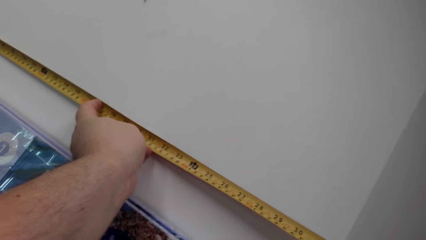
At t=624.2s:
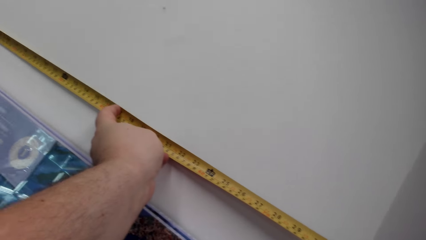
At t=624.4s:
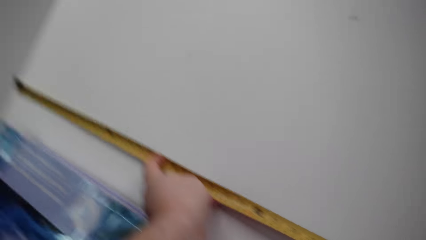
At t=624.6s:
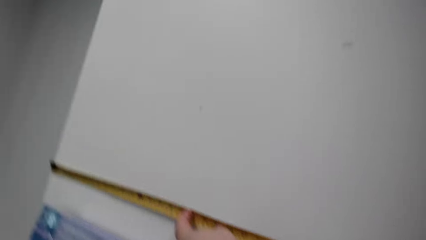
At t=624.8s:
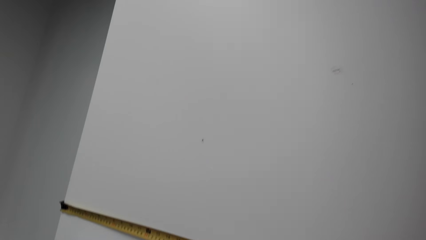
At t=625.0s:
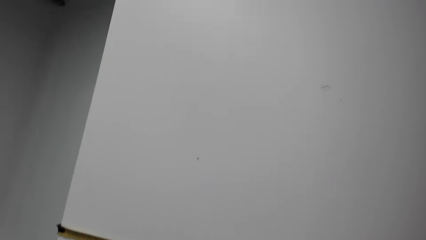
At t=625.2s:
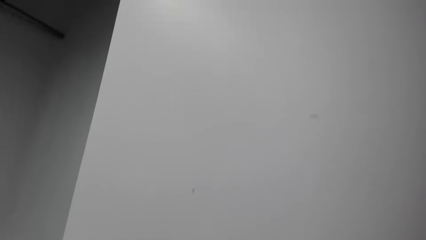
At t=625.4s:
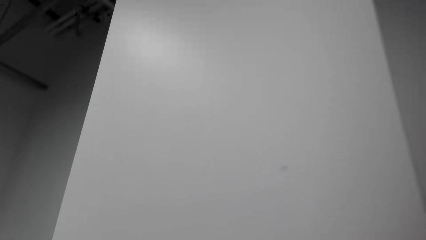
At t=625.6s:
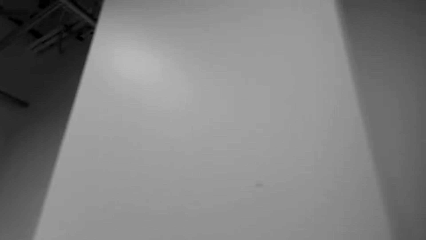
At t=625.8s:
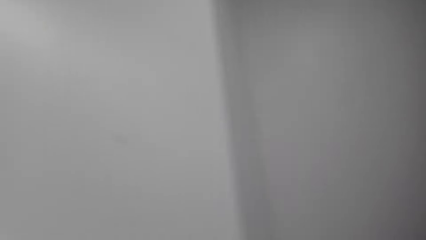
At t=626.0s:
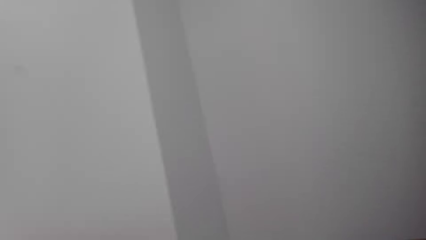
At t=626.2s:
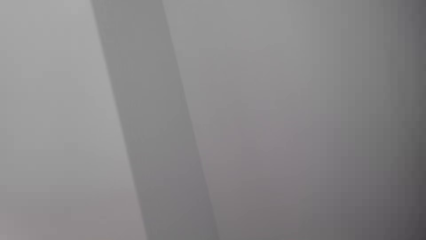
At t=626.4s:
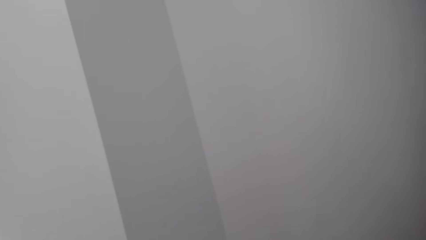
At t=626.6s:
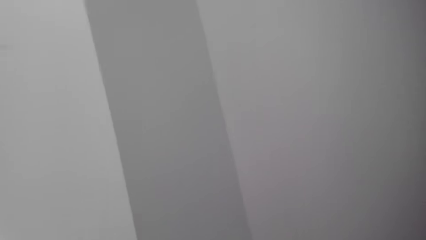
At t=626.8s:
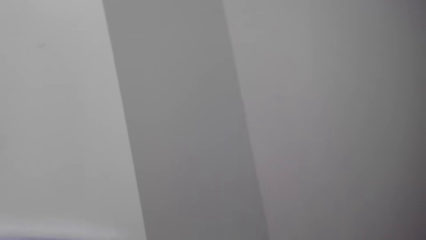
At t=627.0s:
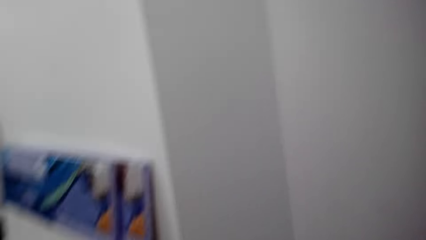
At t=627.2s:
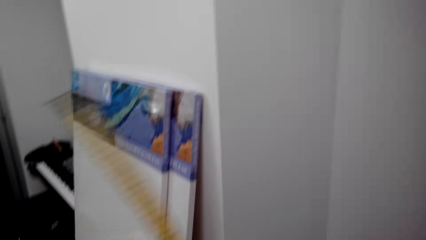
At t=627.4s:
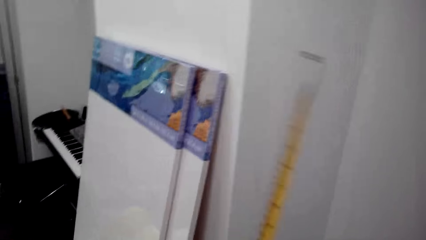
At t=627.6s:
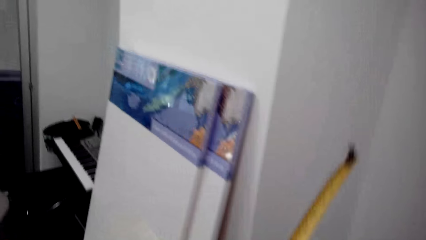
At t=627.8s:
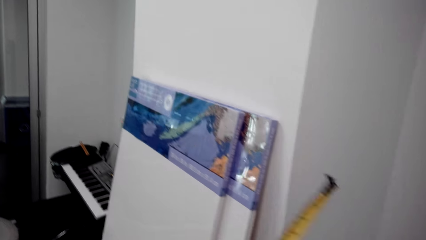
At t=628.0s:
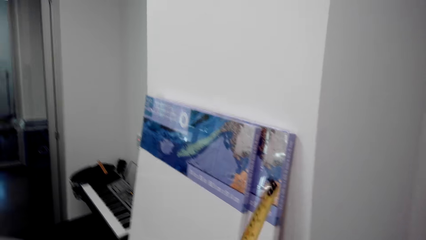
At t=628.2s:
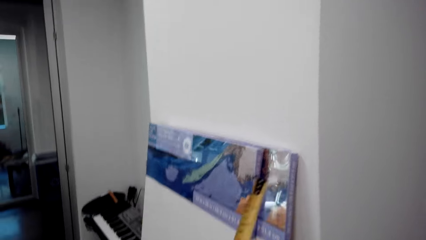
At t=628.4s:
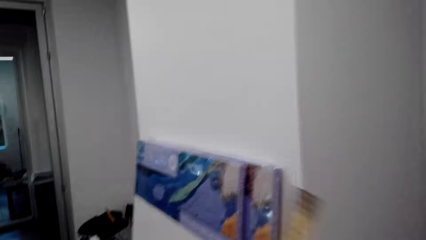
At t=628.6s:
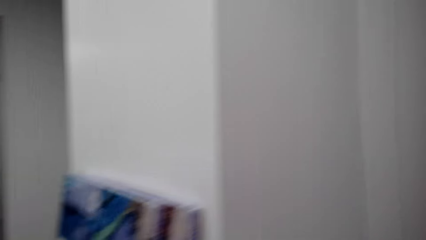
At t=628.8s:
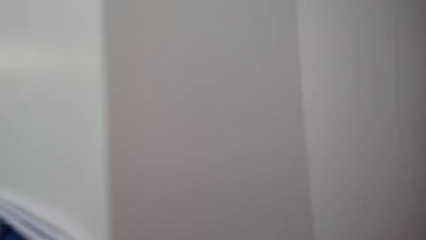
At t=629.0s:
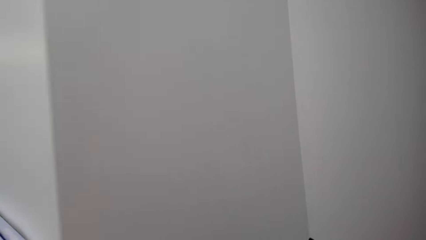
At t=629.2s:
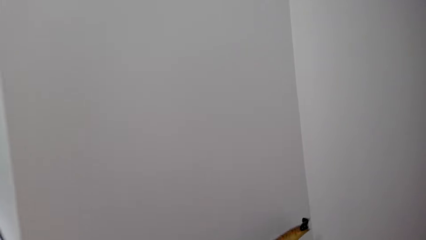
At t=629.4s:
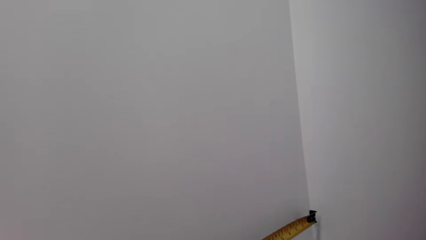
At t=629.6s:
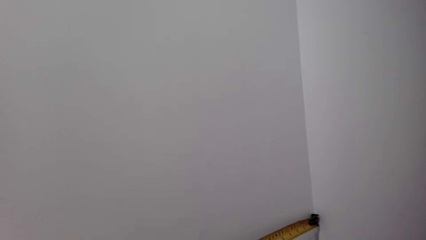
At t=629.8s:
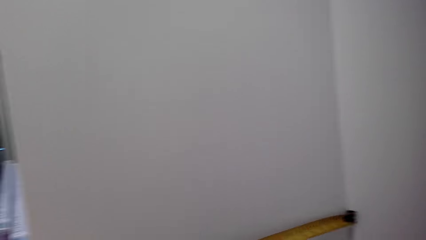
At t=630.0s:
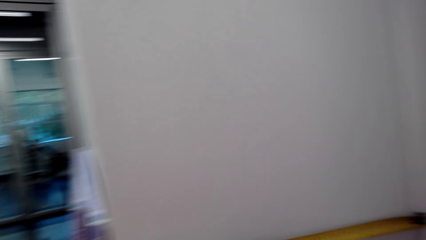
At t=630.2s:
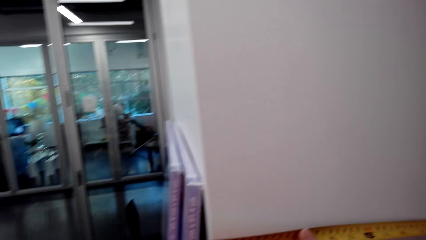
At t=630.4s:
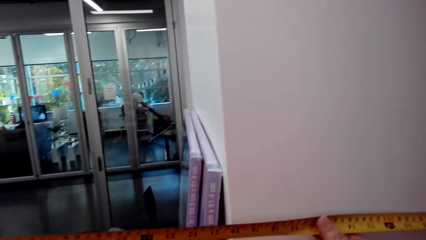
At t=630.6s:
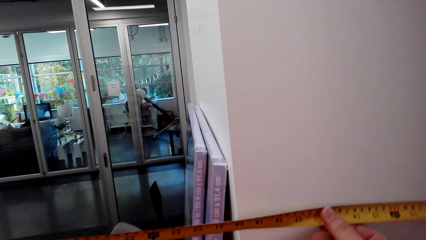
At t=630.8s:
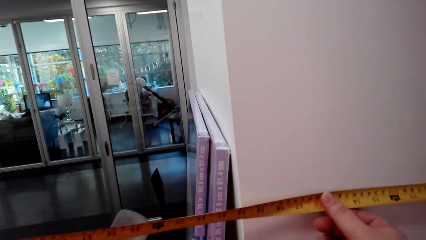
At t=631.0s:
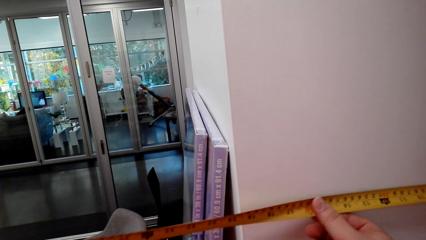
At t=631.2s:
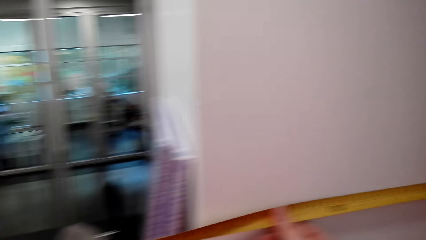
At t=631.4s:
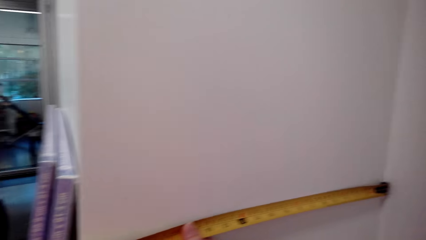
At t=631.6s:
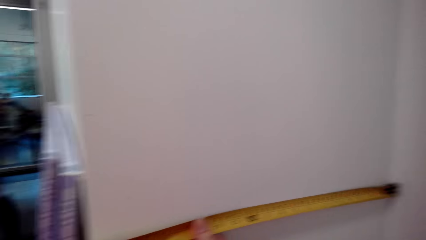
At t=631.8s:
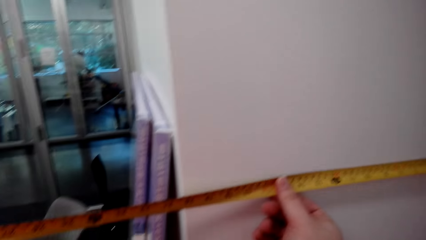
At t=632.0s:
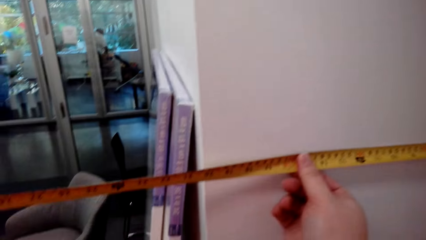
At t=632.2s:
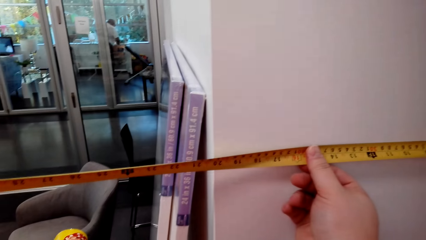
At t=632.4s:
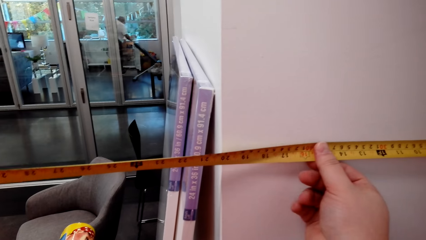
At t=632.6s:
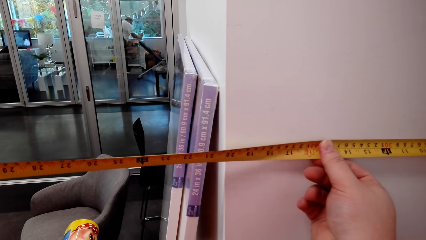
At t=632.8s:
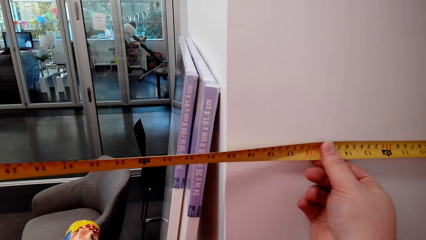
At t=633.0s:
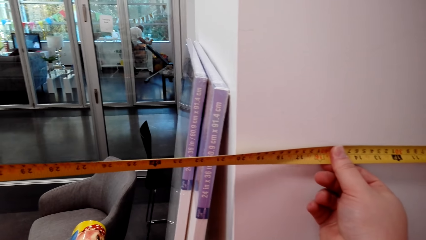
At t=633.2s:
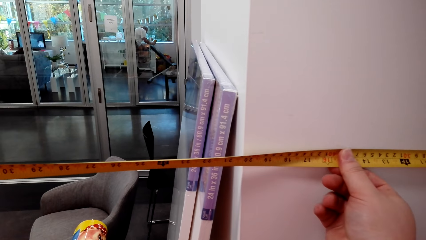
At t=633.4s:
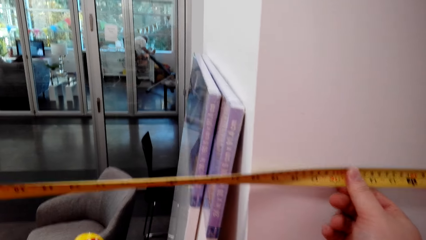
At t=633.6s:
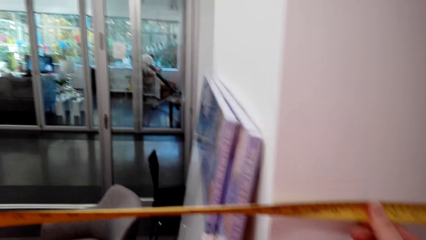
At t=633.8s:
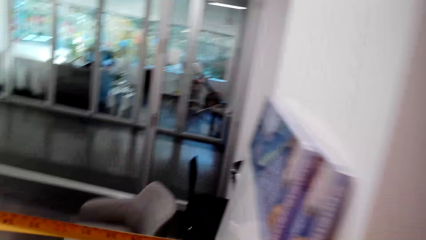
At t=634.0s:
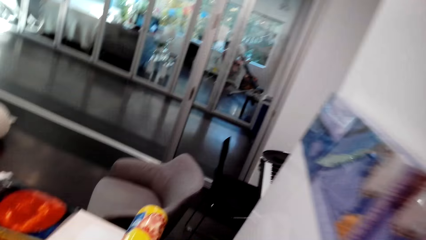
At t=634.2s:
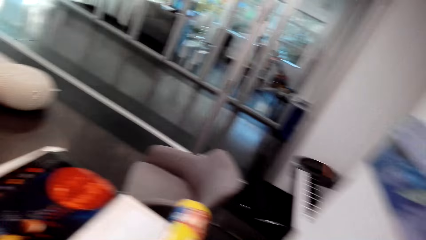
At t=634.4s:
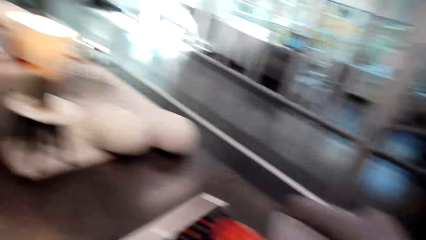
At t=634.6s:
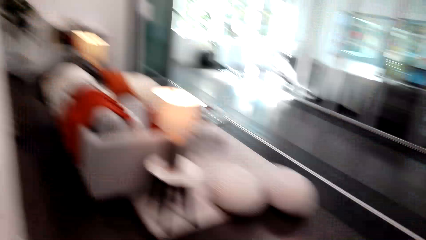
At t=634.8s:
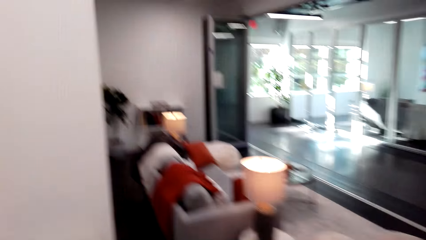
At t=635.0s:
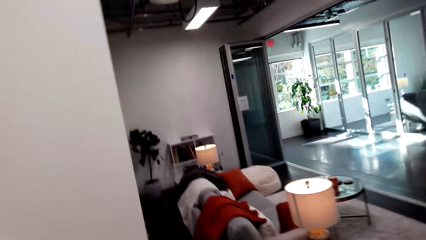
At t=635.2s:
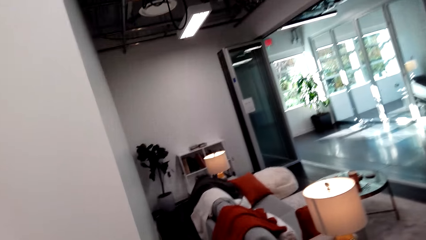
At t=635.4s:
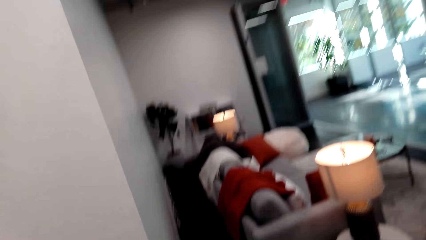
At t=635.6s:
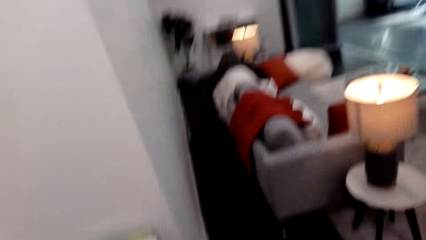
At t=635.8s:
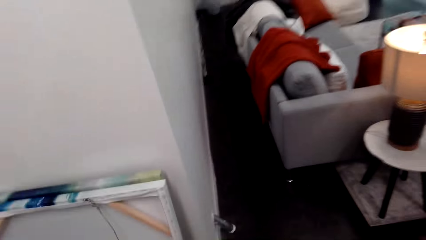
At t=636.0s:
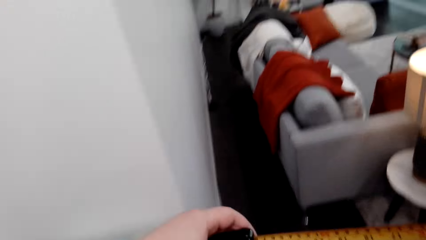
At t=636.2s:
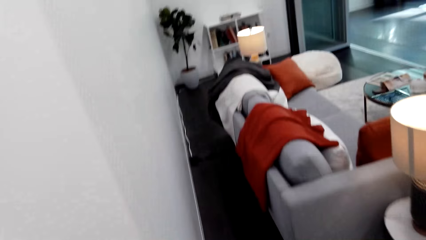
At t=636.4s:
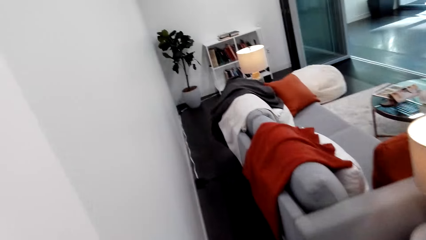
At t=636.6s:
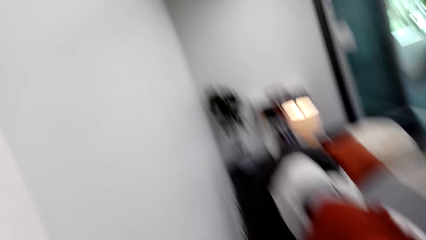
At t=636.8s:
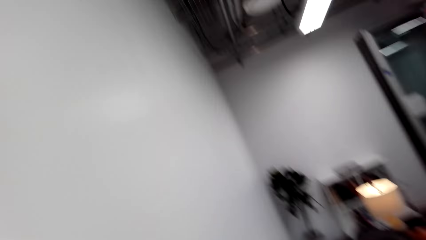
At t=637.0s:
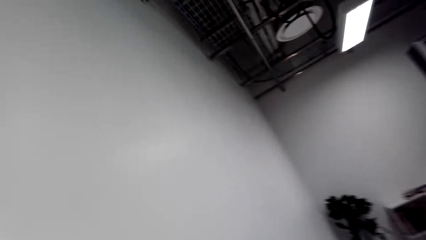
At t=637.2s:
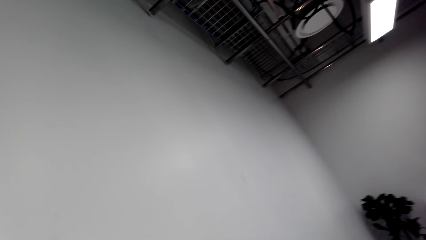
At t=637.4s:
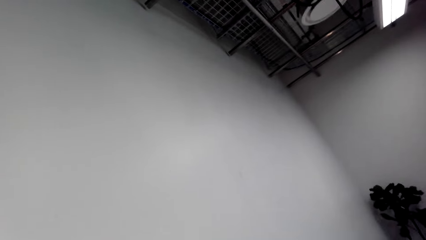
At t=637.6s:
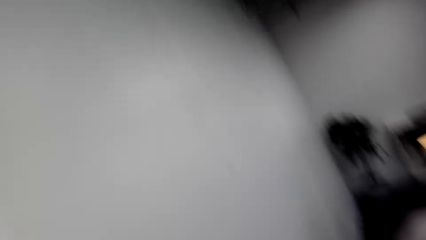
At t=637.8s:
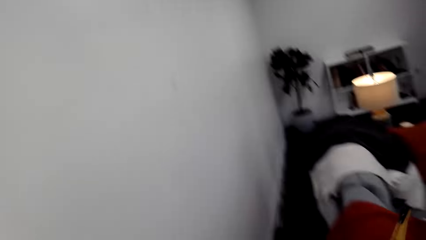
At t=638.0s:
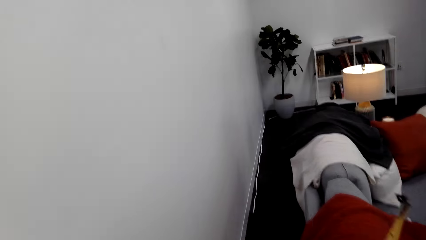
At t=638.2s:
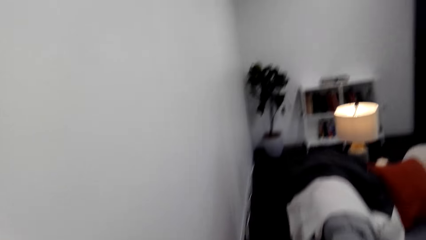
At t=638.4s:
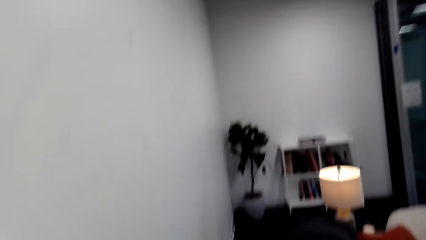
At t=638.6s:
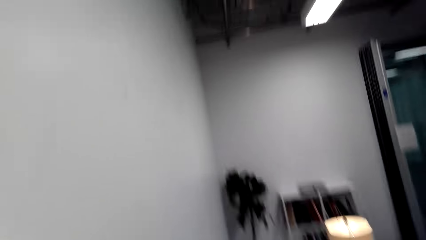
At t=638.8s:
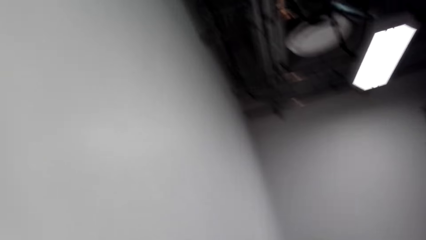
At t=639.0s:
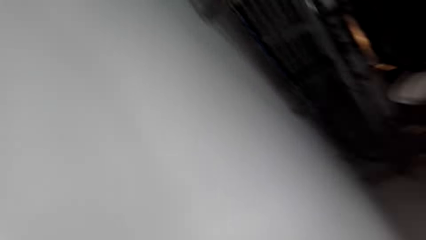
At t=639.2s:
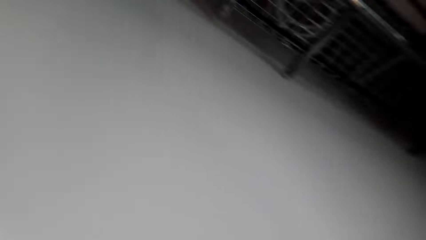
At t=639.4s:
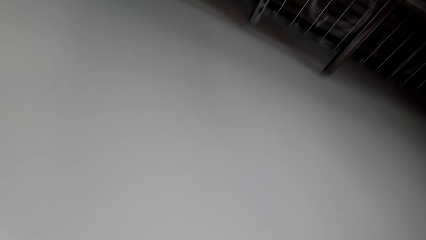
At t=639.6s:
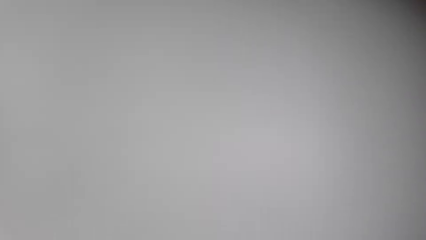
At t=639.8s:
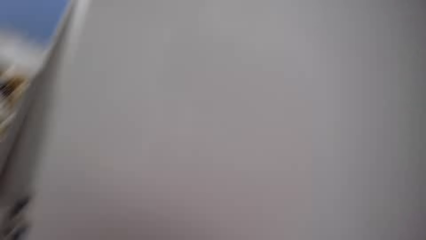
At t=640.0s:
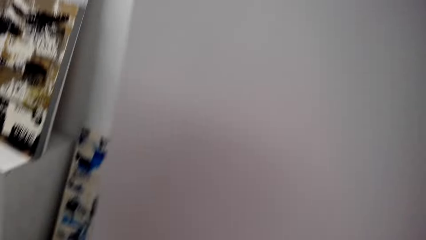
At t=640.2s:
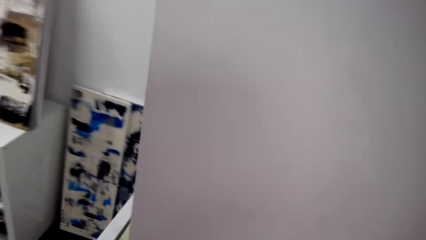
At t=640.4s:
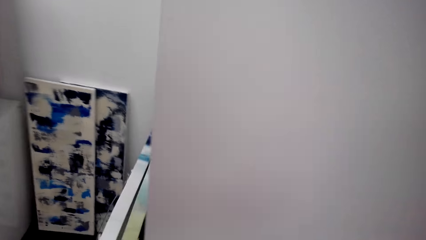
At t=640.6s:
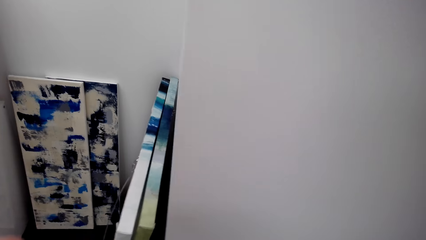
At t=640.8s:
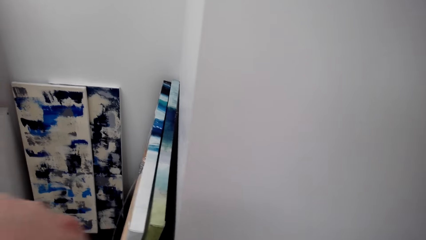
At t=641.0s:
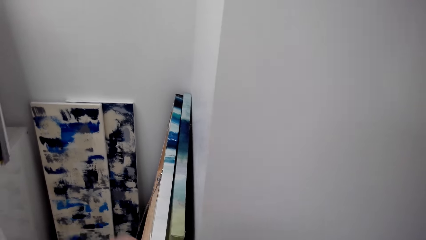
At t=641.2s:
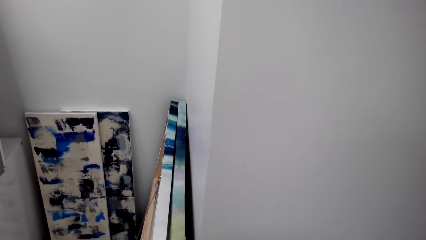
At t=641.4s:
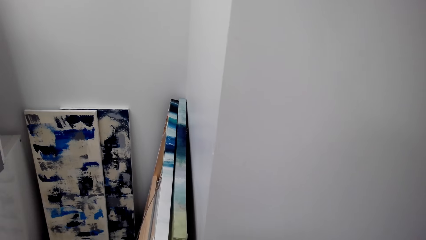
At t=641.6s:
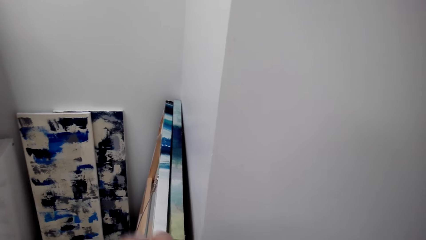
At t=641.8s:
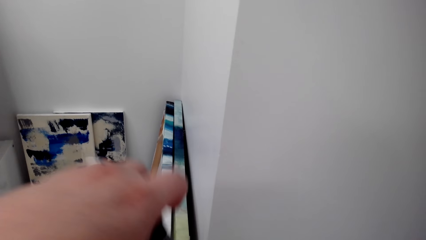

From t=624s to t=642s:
The camera wearer walks around. They measure on the wall. They walk around. They look around.
